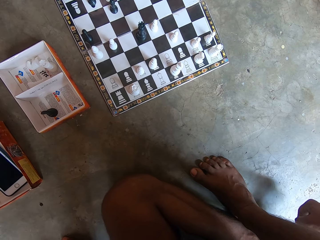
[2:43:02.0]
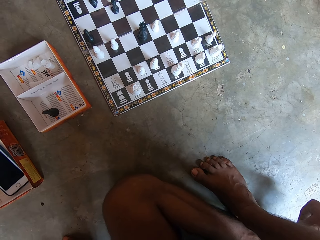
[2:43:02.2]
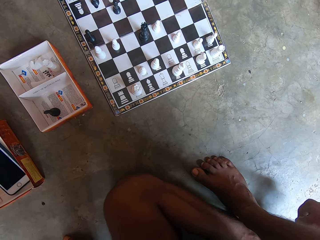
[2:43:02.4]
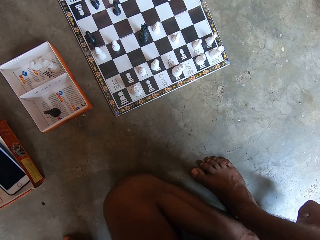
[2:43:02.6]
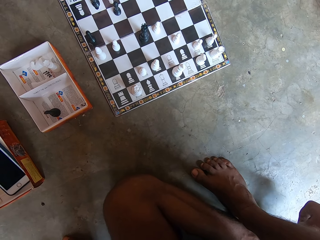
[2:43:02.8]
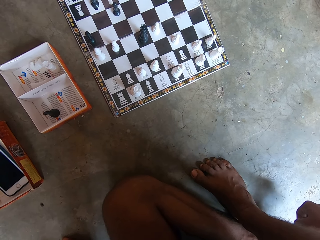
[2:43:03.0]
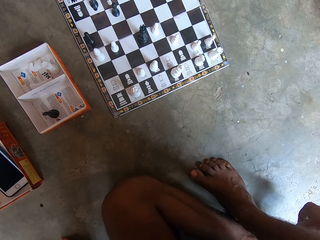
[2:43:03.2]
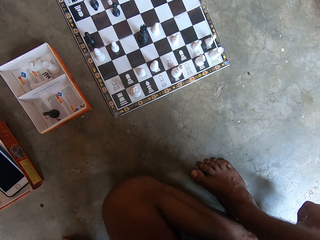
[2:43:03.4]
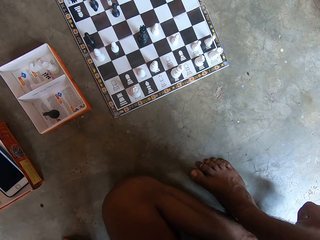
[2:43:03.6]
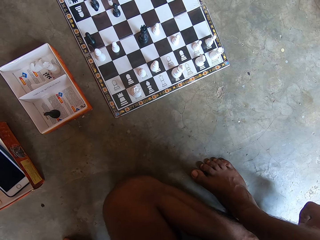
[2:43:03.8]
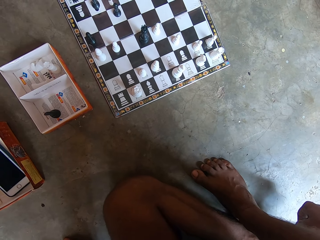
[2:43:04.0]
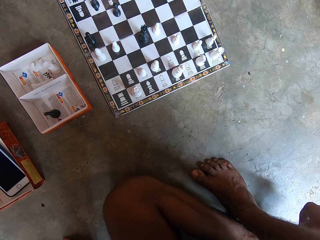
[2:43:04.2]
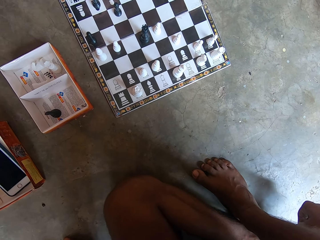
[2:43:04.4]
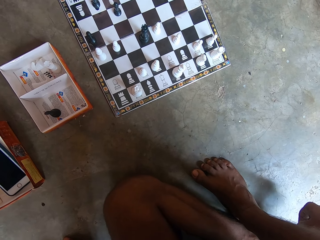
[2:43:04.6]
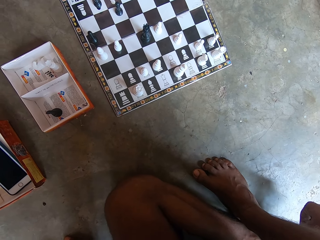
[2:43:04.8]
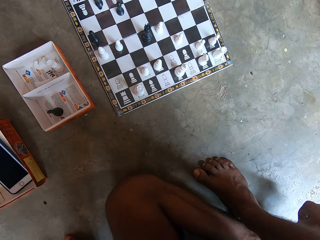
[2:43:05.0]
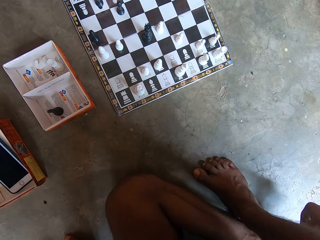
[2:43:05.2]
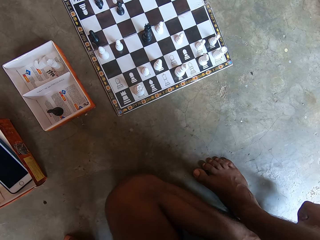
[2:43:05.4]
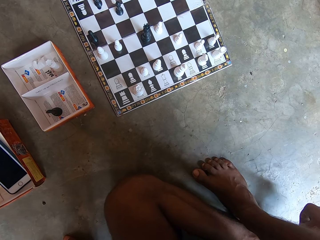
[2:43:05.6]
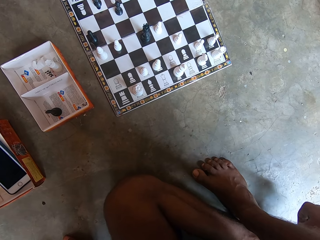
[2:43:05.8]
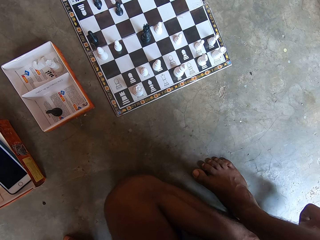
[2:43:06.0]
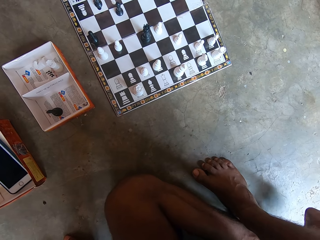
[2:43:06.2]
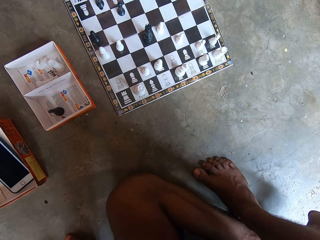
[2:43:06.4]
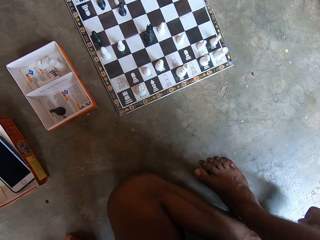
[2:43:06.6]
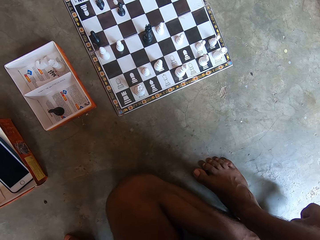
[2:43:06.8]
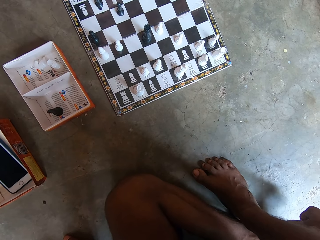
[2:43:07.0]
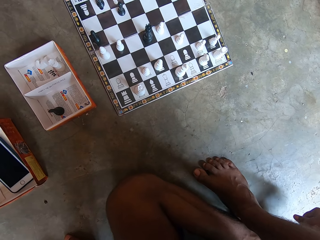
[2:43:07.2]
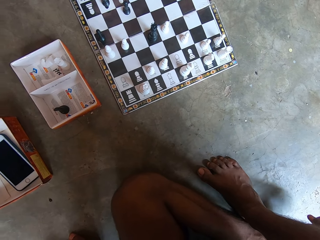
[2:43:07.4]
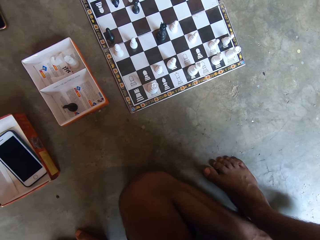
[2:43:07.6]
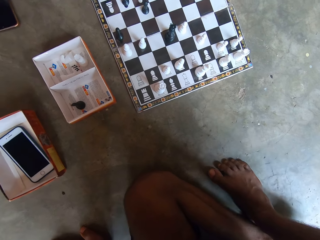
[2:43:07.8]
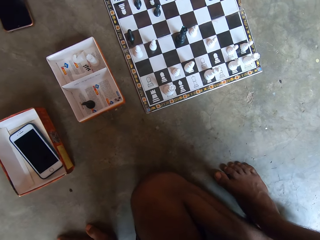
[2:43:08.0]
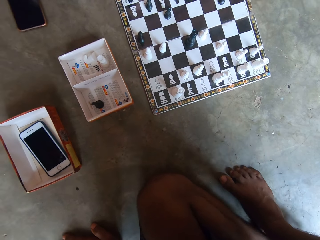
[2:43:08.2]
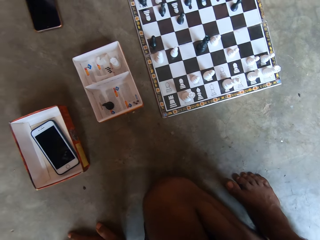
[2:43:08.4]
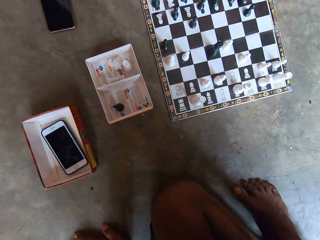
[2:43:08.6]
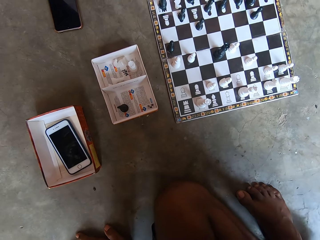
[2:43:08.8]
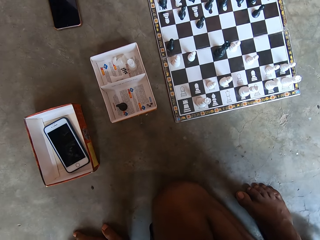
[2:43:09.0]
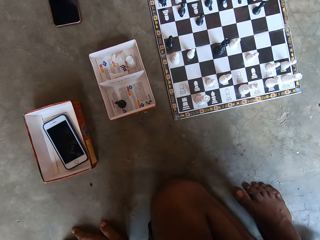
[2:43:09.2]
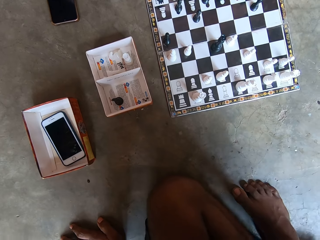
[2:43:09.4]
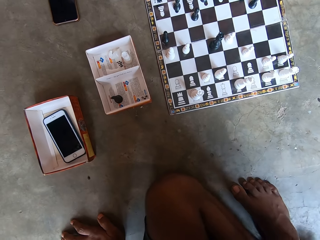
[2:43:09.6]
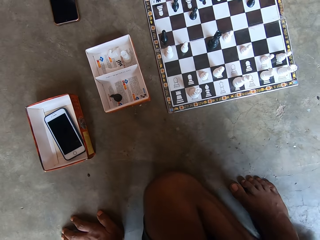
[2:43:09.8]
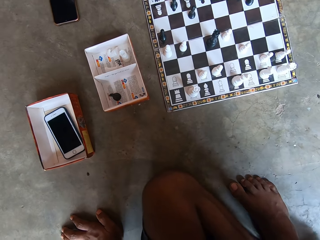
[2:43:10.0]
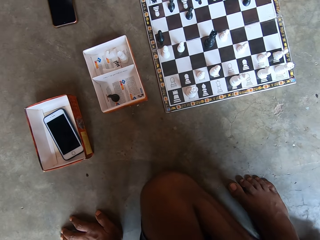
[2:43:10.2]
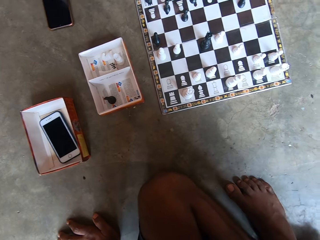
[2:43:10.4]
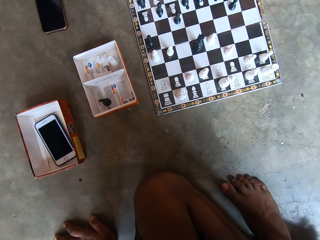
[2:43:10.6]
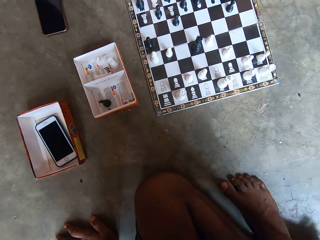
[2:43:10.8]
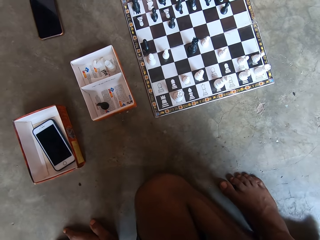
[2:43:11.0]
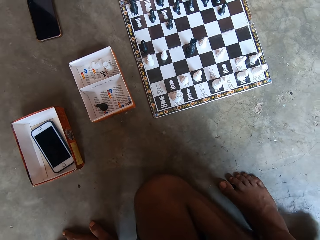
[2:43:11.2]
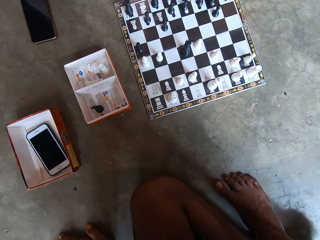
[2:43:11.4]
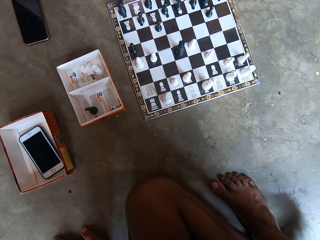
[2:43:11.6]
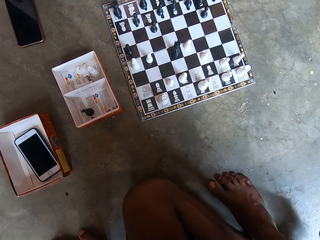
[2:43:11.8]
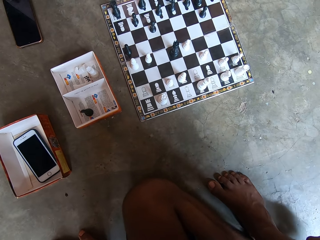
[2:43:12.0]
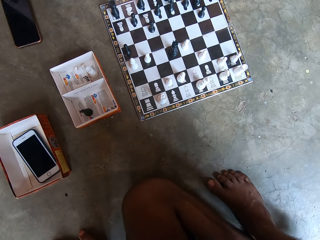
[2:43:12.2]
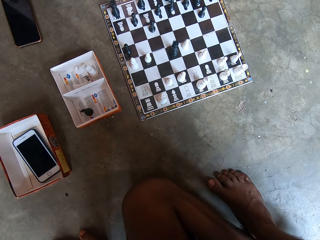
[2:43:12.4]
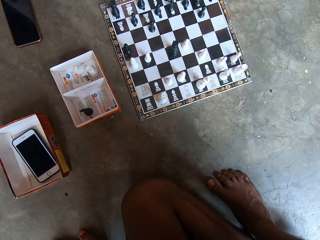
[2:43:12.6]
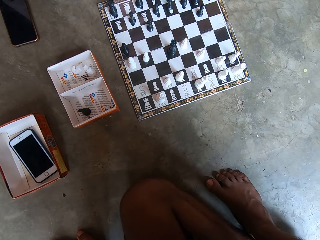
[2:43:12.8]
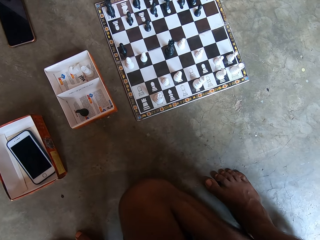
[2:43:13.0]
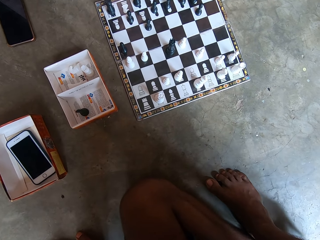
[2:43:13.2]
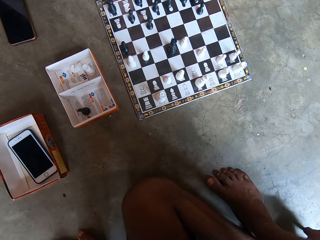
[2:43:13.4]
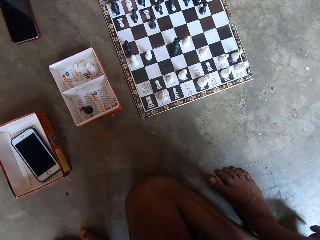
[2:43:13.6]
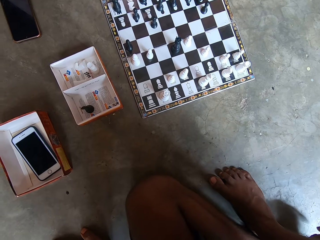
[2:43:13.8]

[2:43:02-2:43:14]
The camera wearer rubs a leg with a hand. They look at a chess board on the floor.

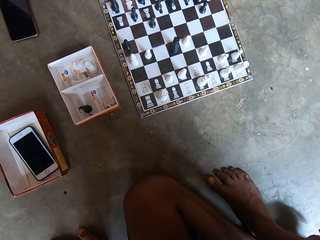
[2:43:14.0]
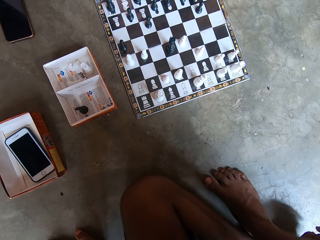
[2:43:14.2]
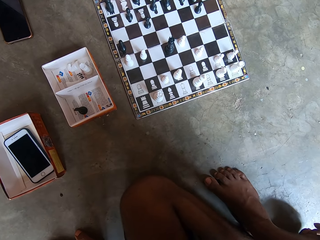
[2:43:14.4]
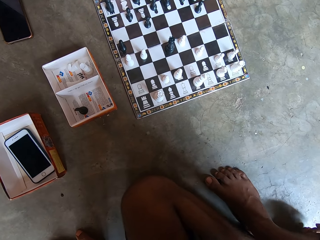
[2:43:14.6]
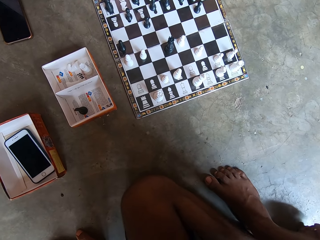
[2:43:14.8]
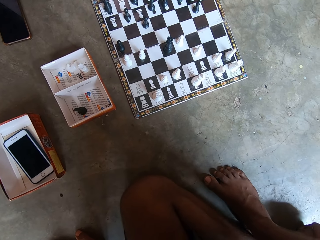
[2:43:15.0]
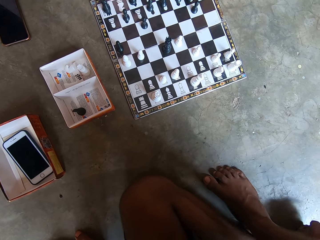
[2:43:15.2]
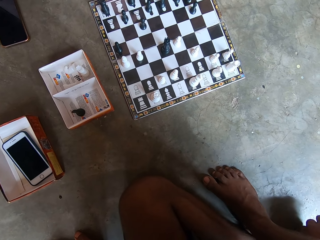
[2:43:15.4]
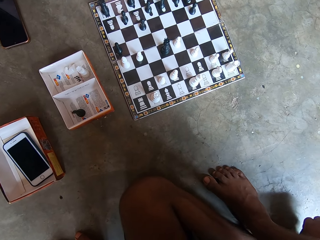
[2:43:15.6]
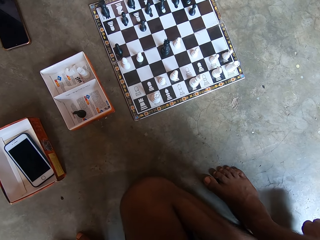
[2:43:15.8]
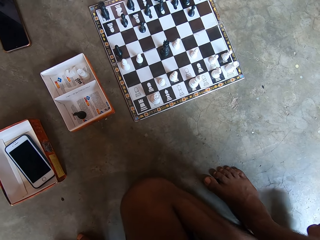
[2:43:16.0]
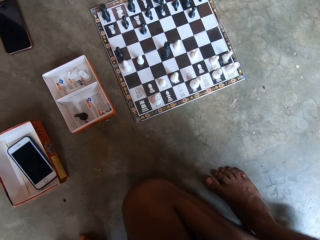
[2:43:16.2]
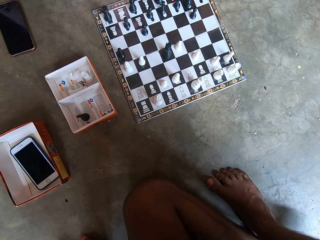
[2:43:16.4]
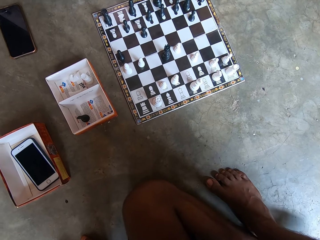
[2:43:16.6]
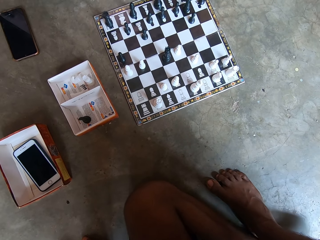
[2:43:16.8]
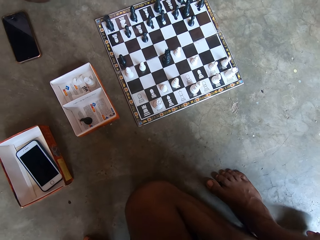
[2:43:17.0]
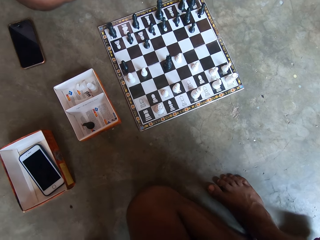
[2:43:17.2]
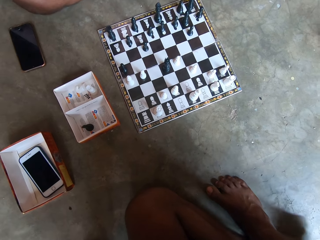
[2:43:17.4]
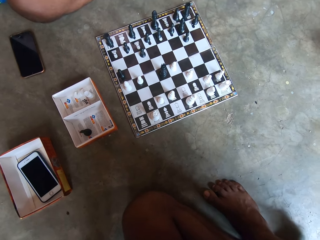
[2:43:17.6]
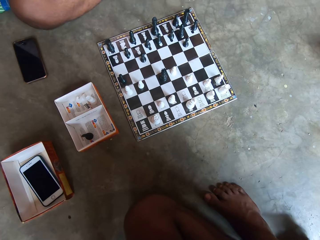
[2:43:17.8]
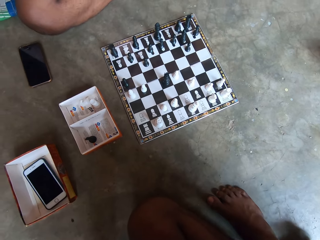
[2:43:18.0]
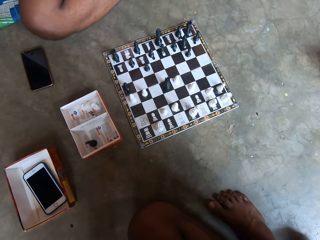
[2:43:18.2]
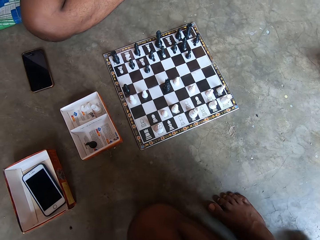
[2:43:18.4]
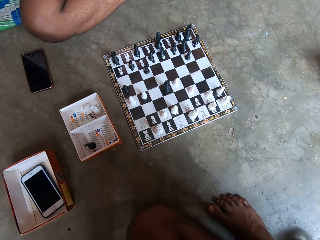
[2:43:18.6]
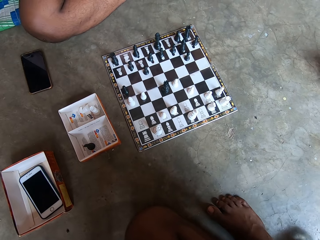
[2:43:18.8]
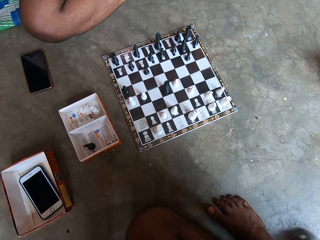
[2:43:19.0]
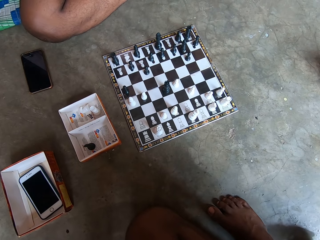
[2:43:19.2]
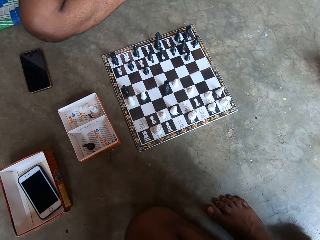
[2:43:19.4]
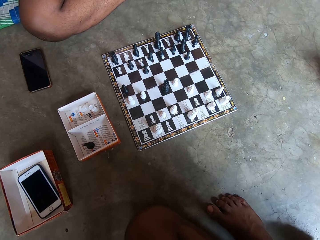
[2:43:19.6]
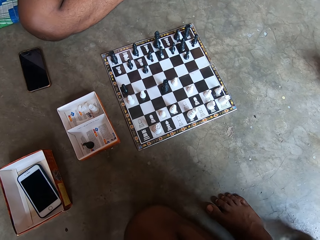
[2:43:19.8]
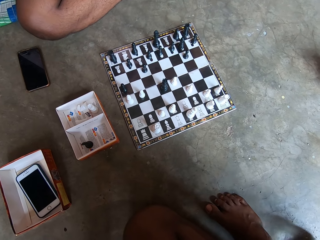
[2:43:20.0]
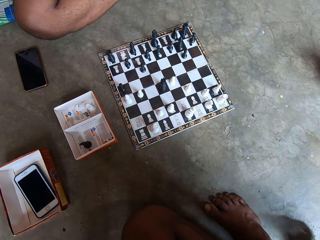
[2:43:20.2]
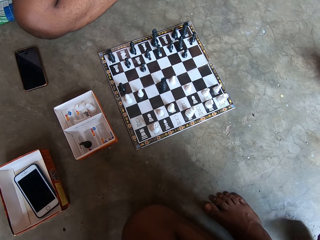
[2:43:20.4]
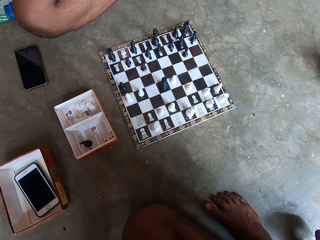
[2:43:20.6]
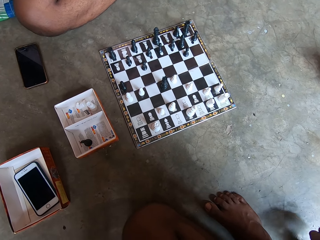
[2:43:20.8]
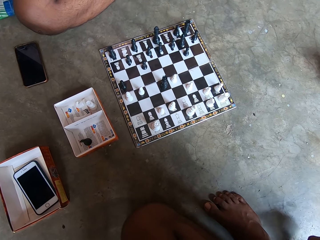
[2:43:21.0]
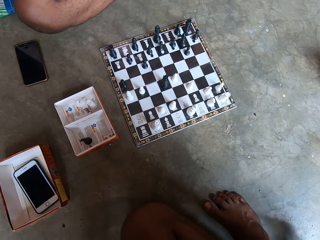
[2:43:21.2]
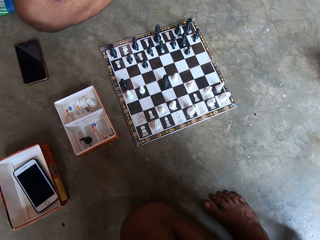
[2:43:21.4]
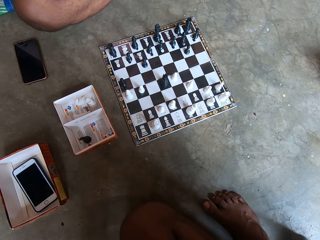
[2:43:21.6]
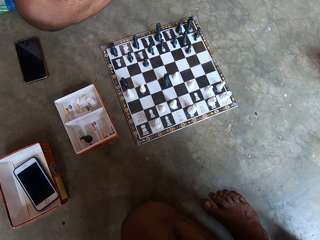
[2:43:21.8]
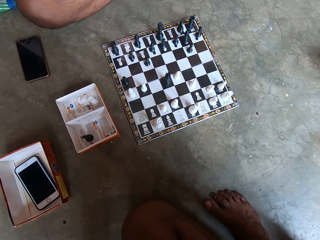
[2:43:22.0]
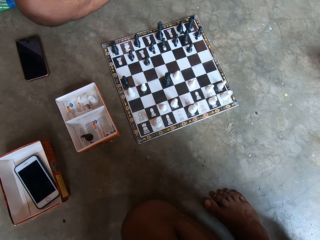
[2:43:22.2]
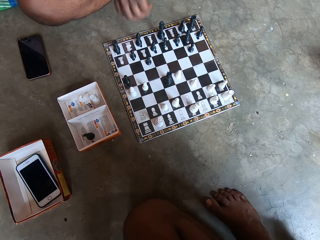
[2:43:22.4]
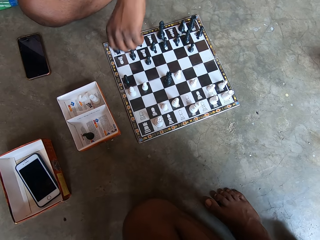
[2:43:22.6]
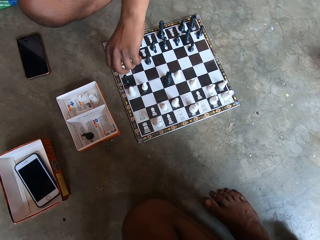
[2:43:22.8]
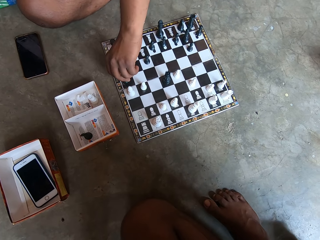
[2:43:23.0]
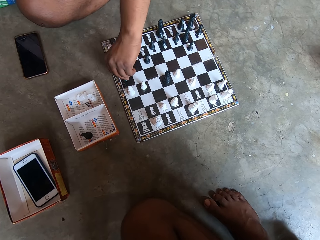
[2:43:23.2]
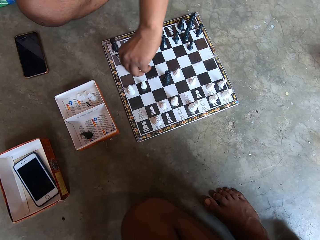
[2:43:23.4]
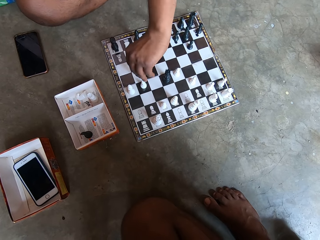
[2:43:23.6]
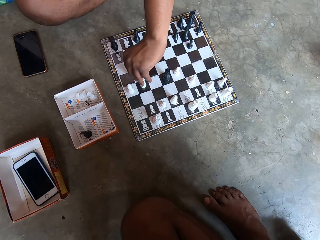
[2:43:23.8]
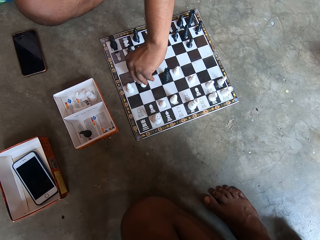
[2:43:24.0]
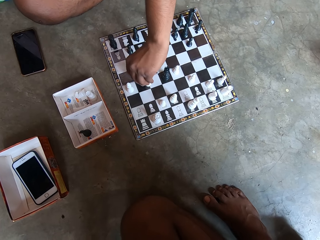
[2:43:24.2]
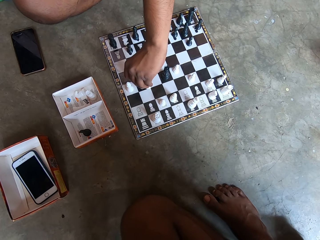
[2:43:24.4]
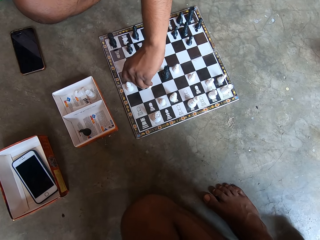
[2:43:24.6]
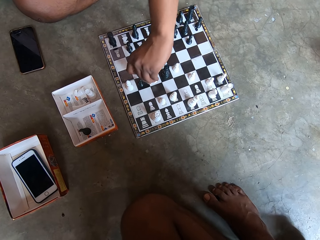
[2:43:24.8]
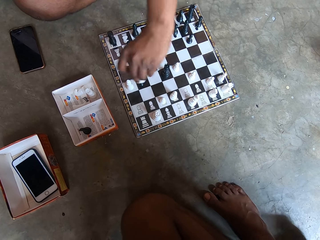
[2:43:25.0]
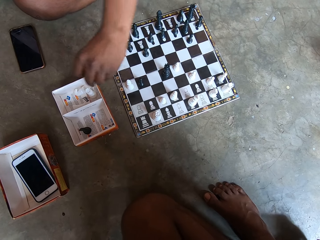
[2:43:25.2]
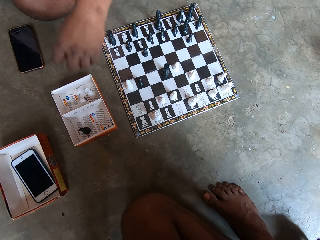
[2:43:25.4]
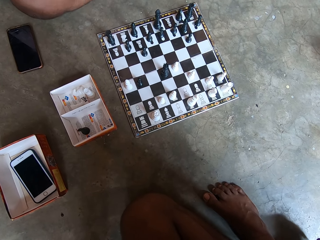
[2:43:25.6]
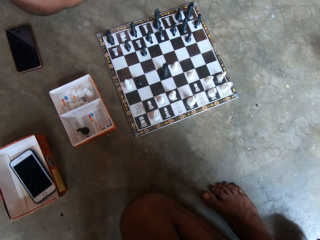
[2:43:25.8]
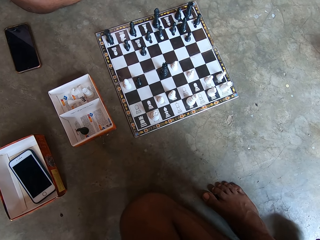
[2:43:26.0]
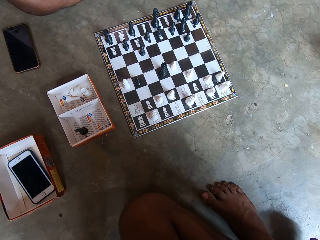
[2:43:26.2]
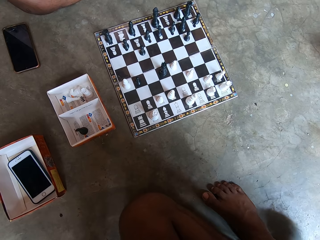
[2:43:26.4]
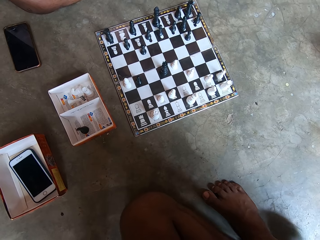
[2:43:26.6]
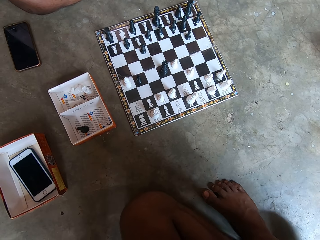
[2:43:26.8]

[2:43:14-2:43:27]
A man moves a chess piece on a chess board on the floor. The man looks at the chess board on the floor.
